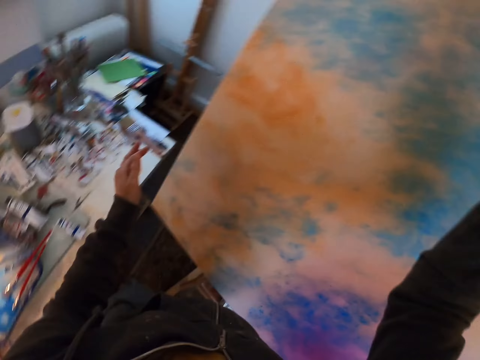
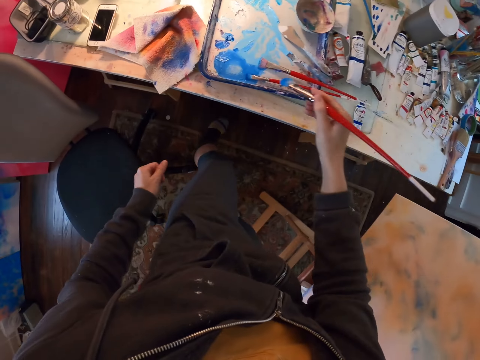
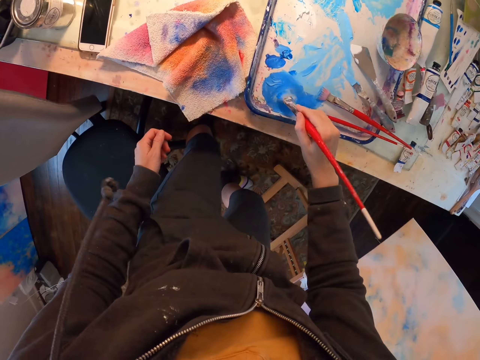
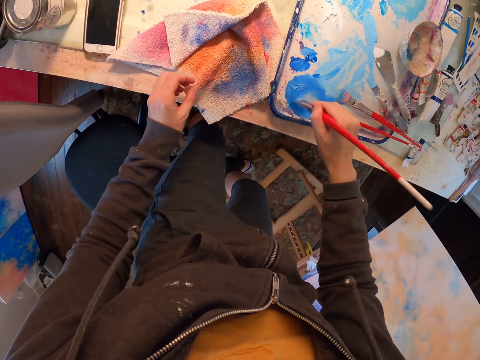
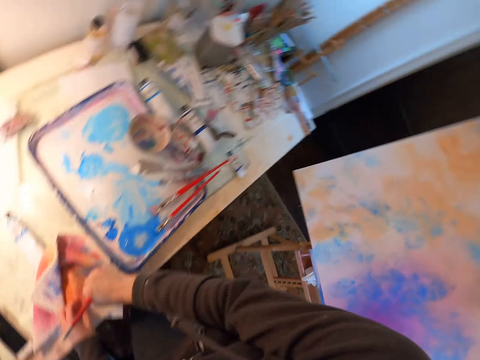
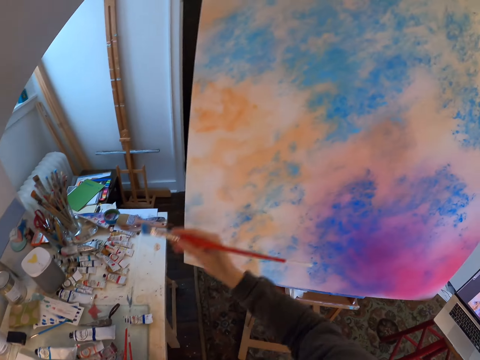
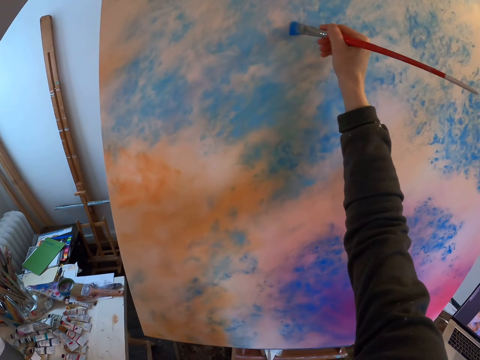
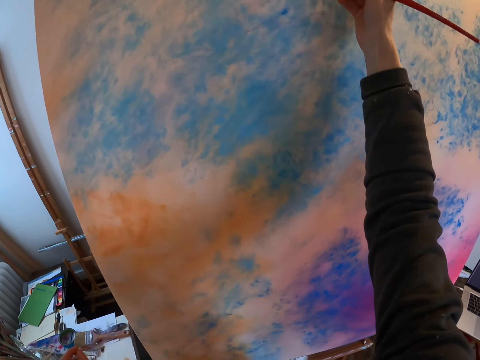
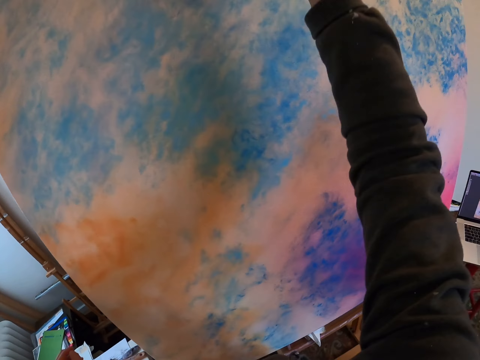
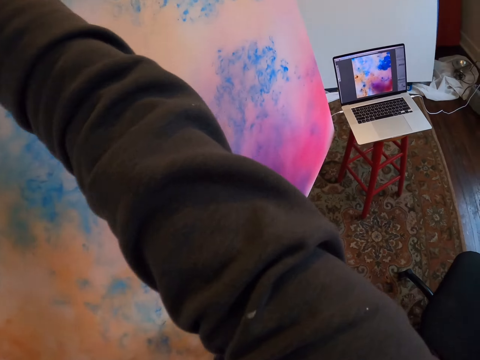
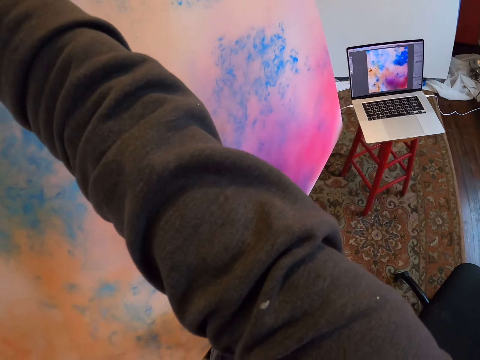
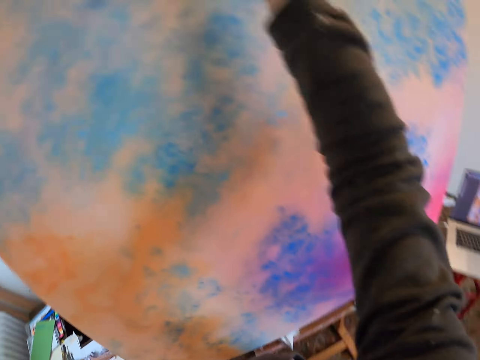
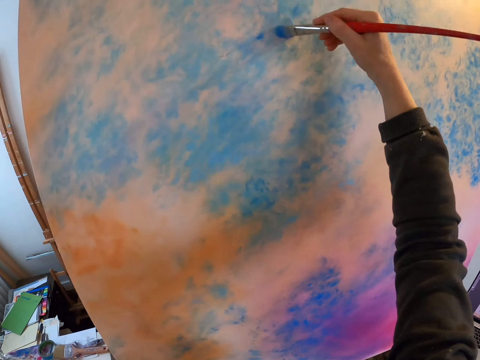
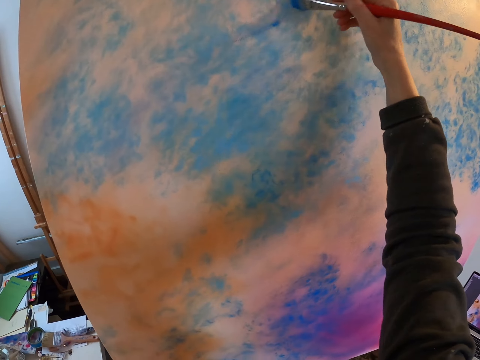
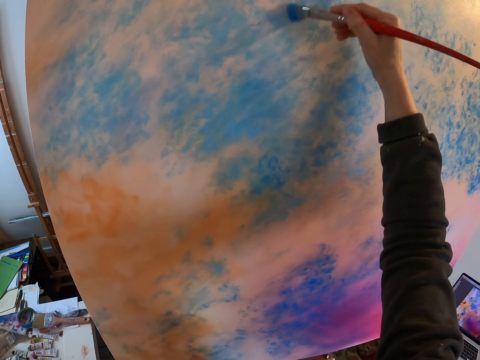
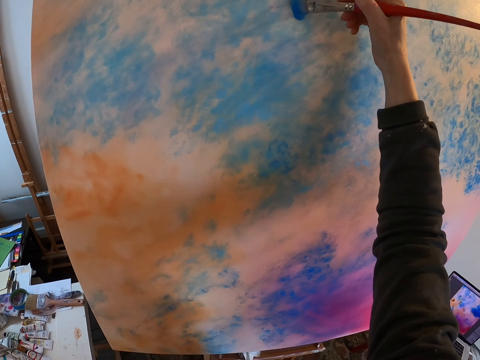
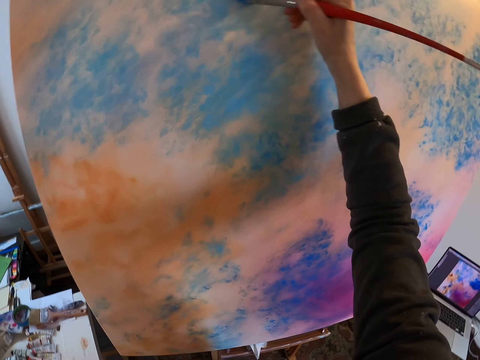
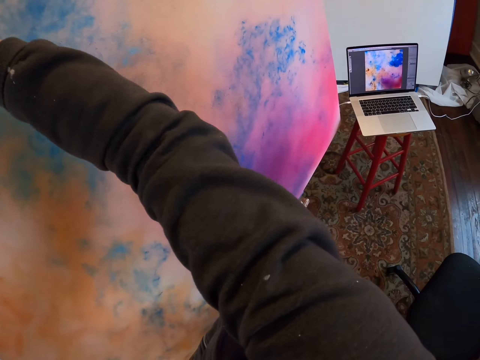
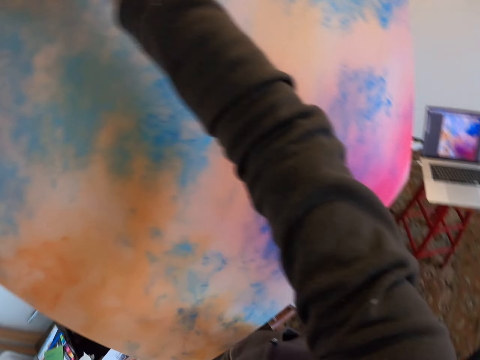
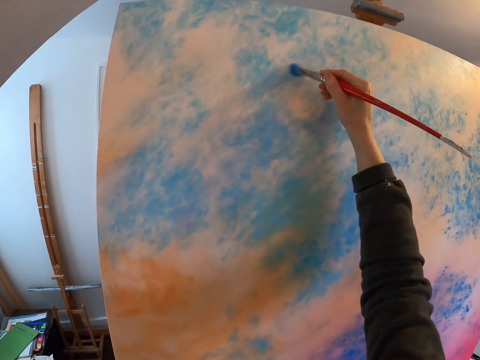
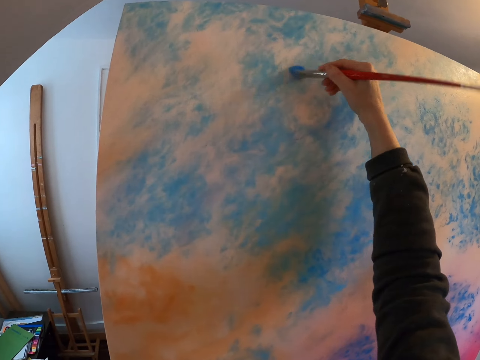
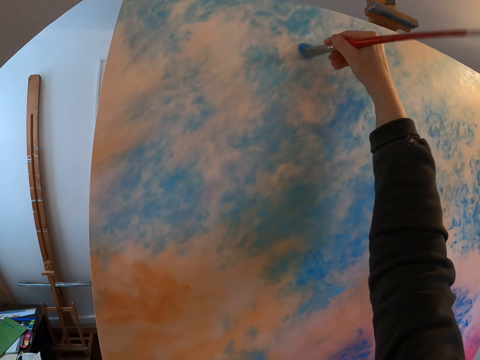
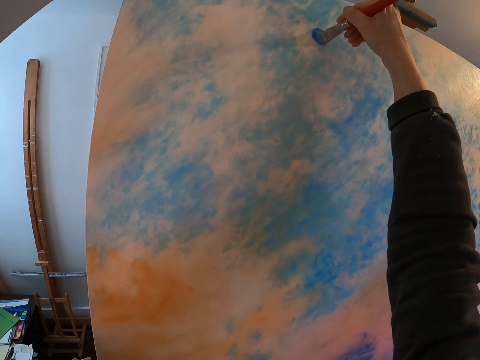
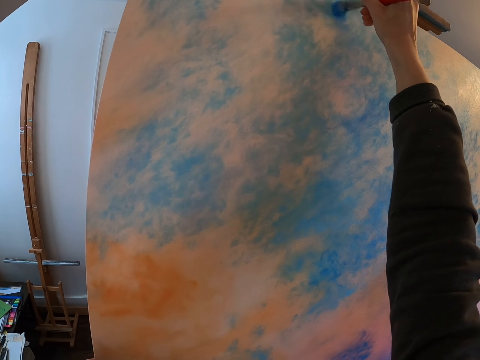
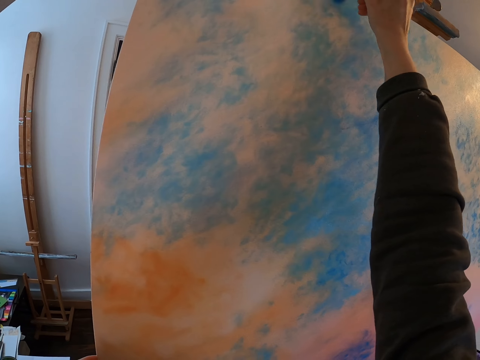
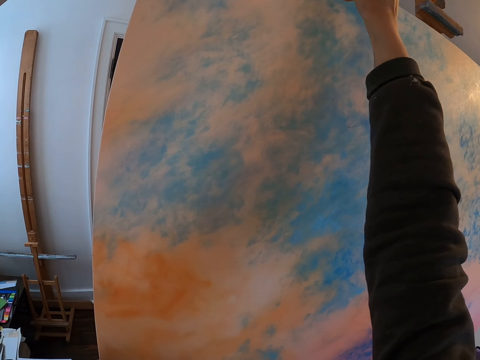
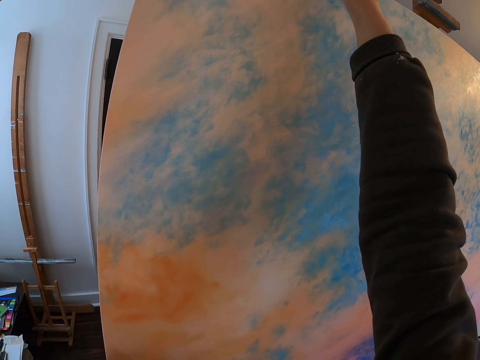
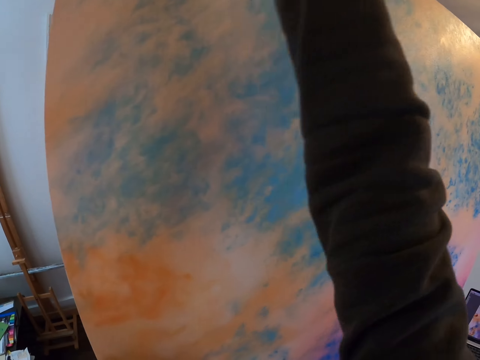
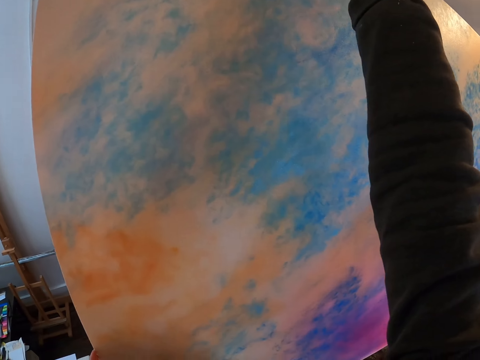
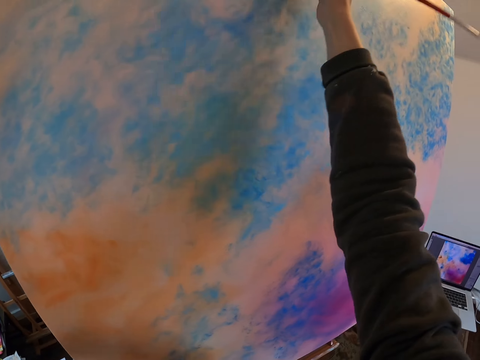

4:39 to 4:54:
The camera wearer dips the paint brush into the paint tray. They wipe out excess paint from the brush by a wiping towel. They paint on the canvas.

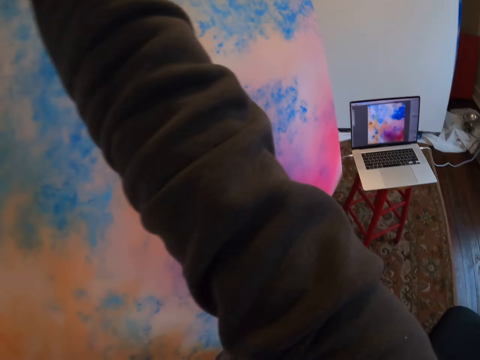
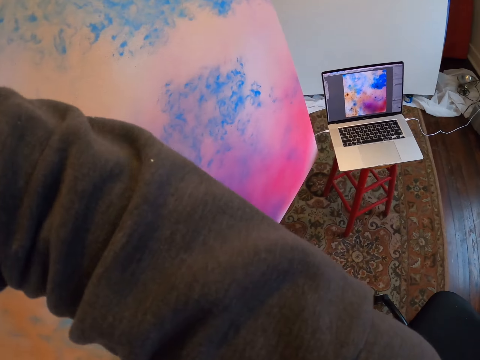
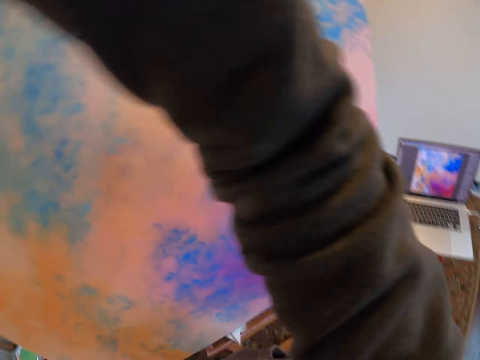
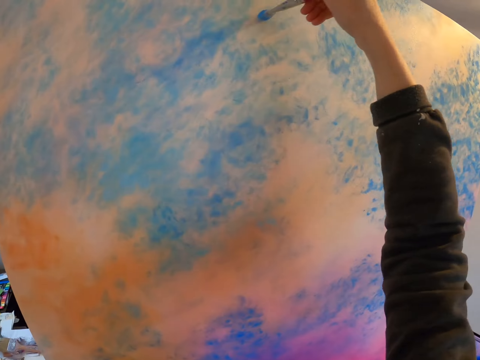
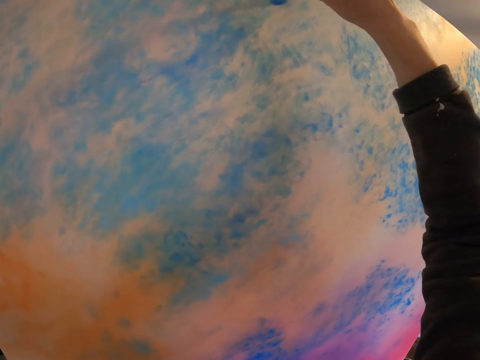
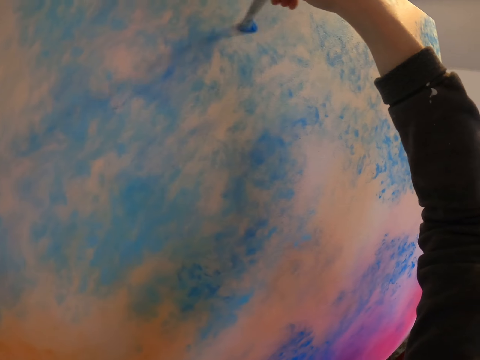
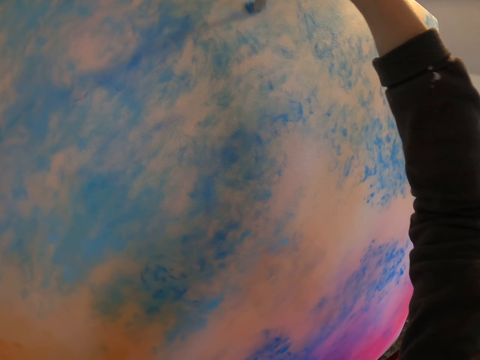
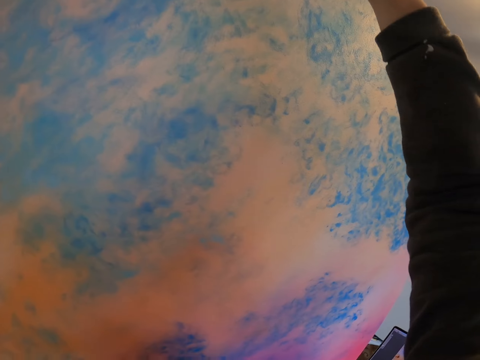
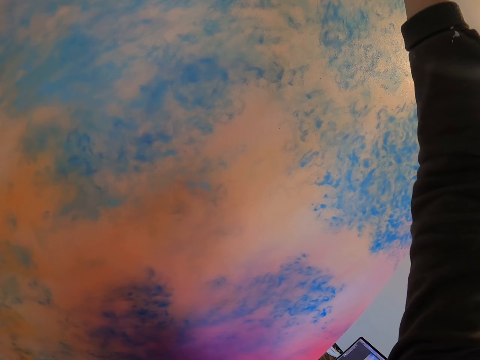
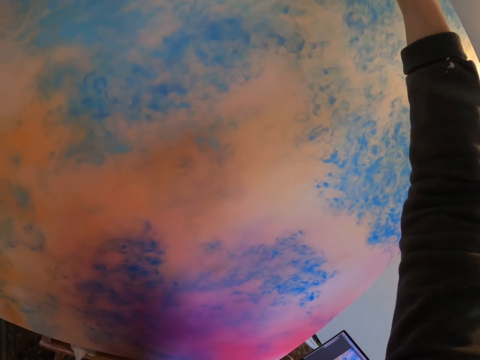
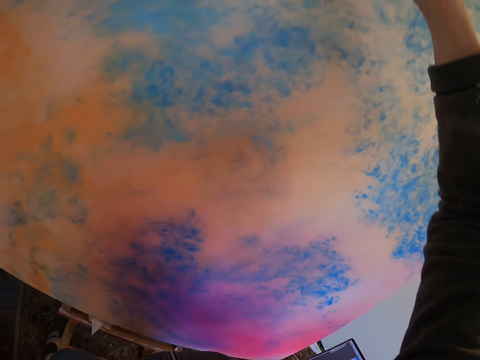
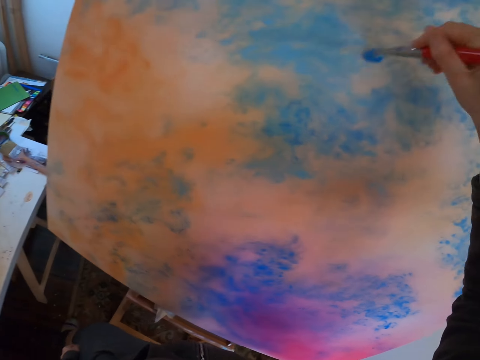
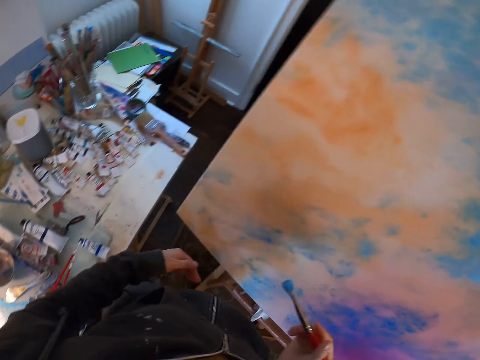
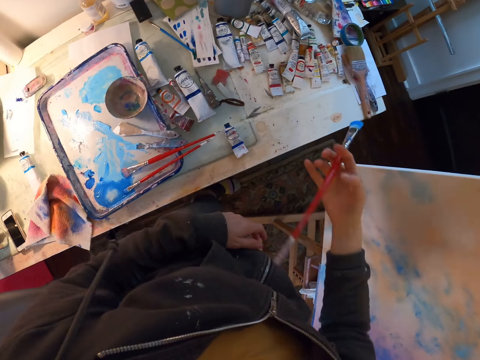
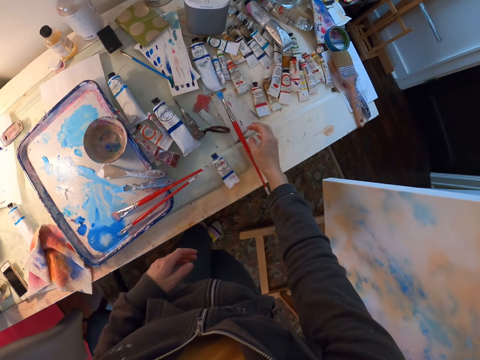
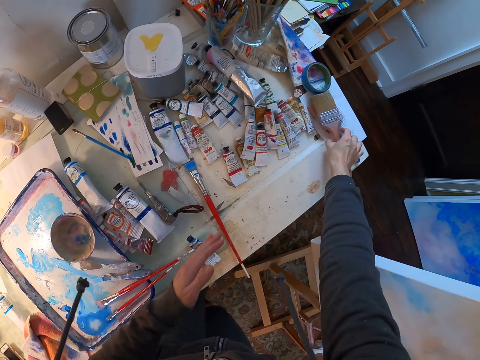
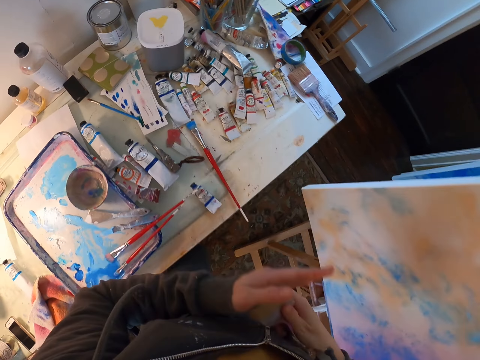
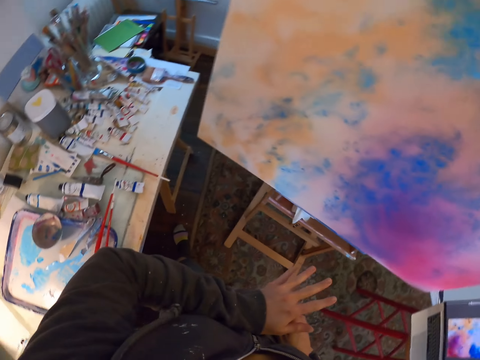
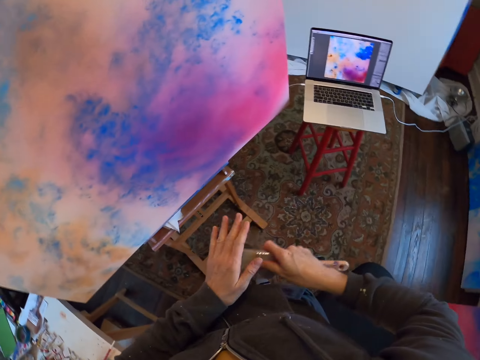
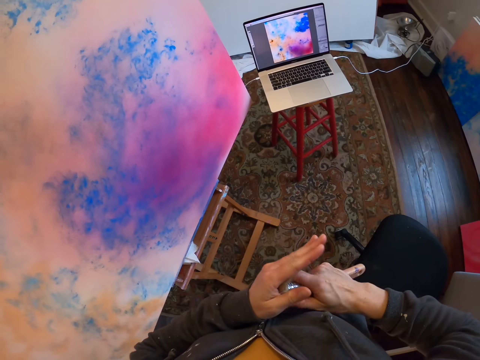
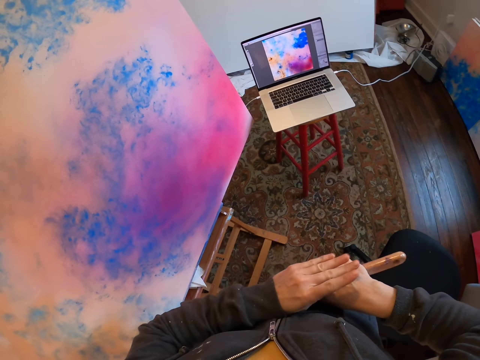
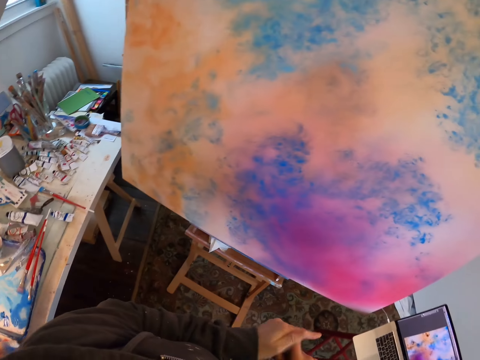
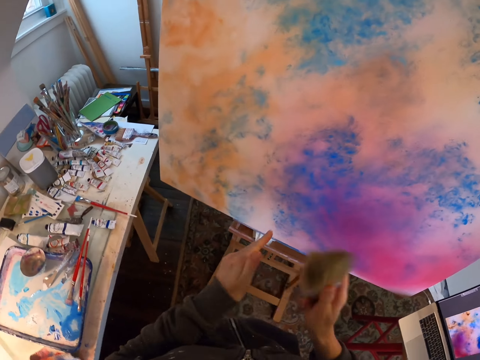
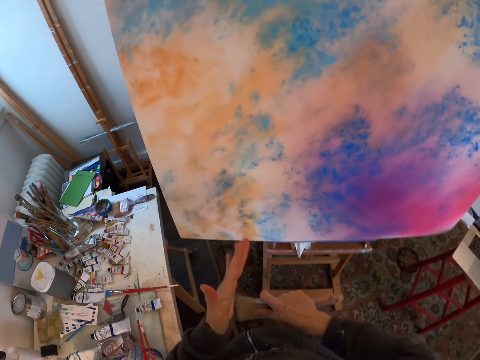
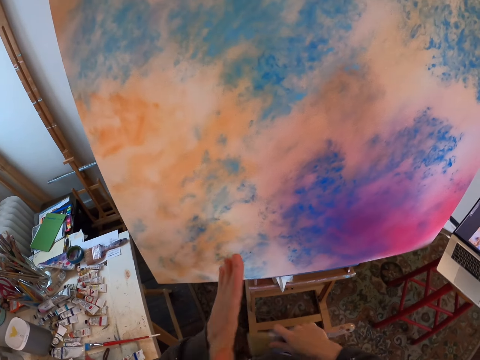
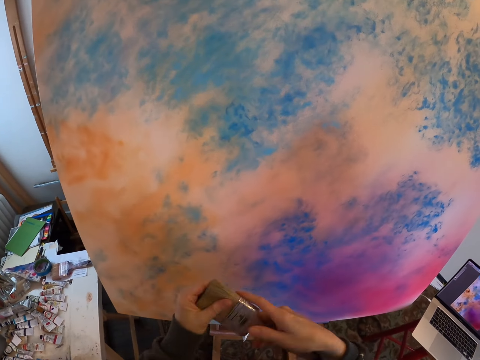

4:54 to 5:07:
The camera wearer puts the paint brush down. He picks up a big paint brush. He folds the paint brush. He rubs the big brush in his hands.
